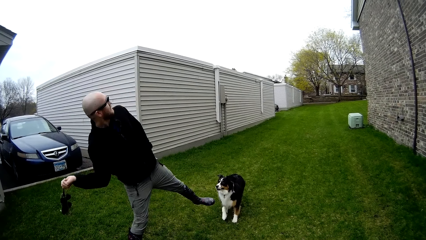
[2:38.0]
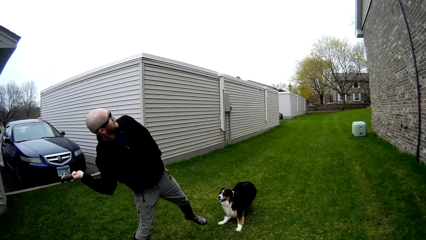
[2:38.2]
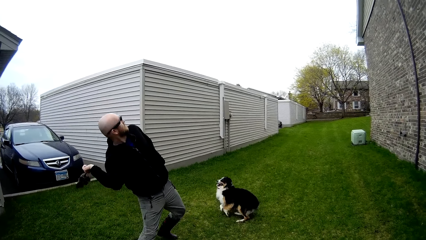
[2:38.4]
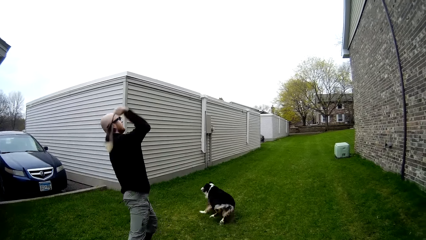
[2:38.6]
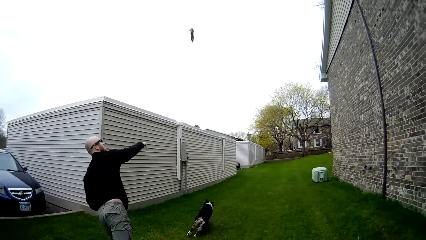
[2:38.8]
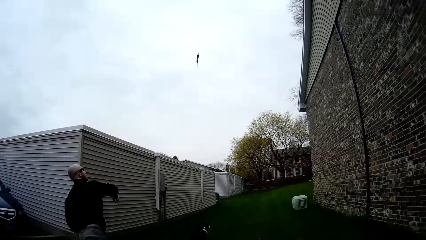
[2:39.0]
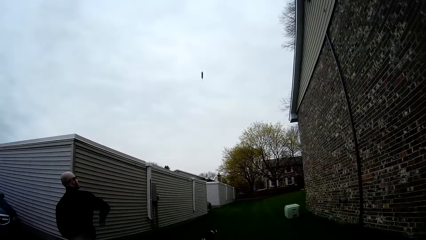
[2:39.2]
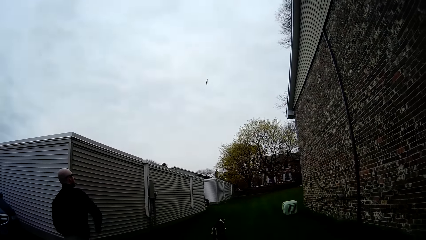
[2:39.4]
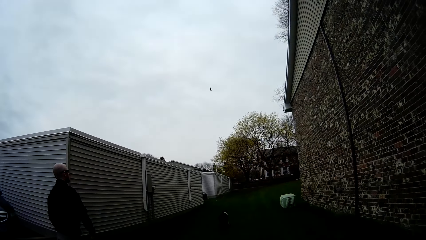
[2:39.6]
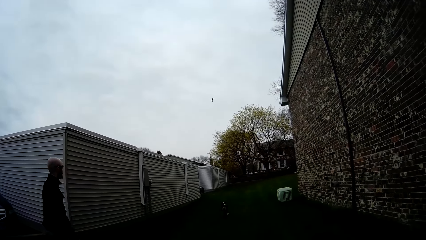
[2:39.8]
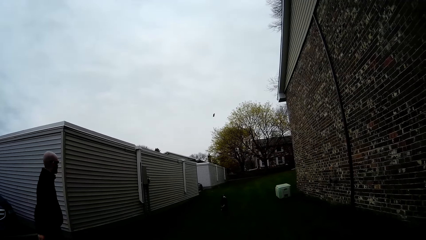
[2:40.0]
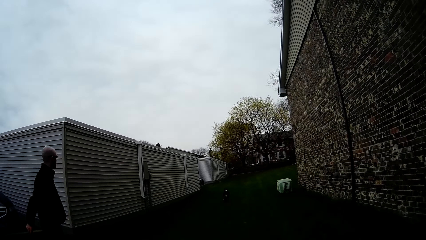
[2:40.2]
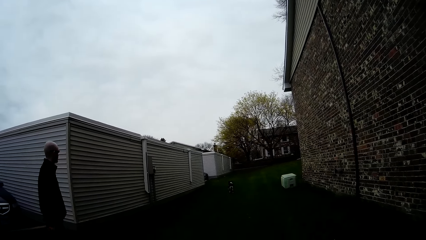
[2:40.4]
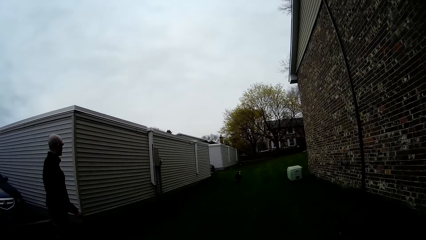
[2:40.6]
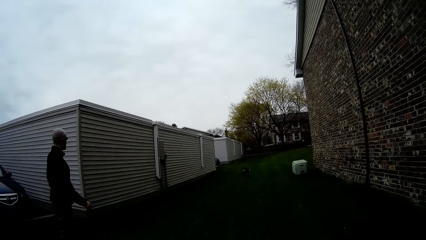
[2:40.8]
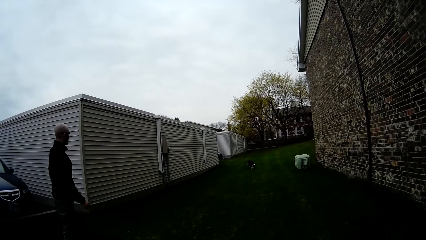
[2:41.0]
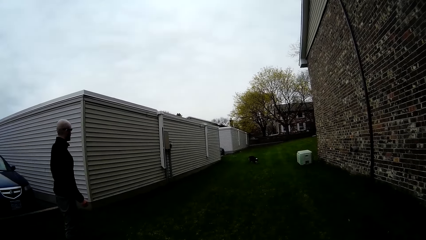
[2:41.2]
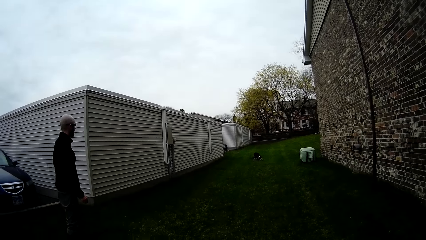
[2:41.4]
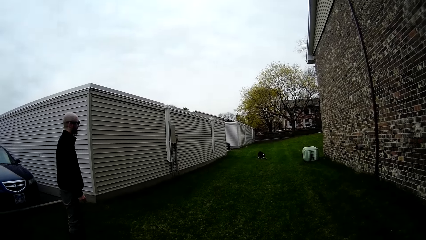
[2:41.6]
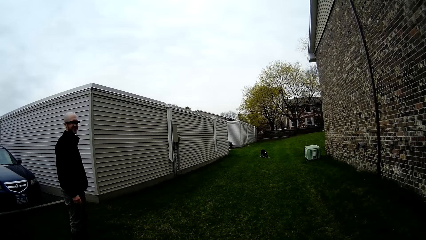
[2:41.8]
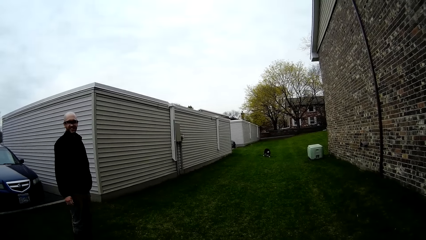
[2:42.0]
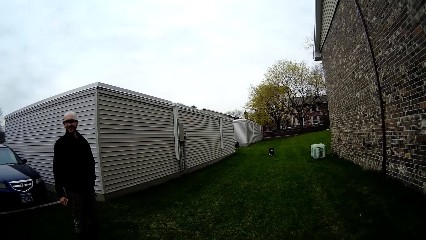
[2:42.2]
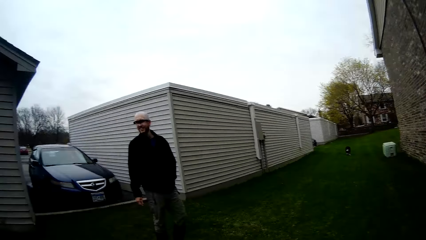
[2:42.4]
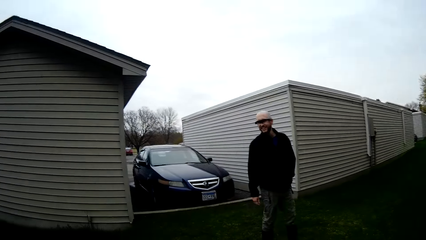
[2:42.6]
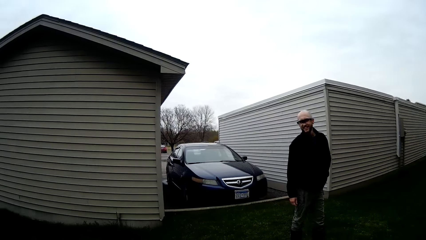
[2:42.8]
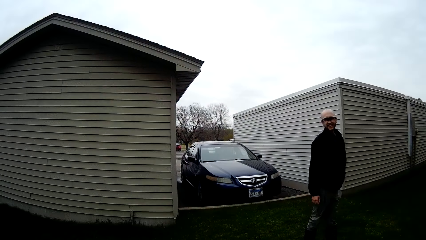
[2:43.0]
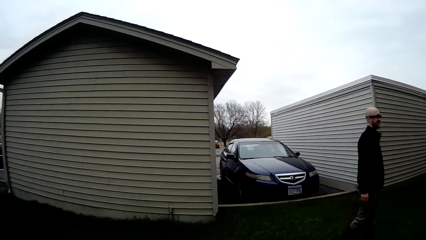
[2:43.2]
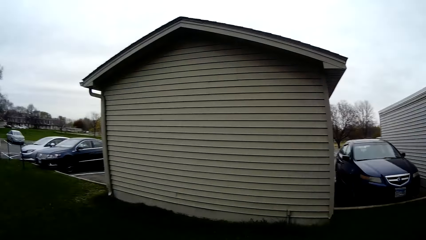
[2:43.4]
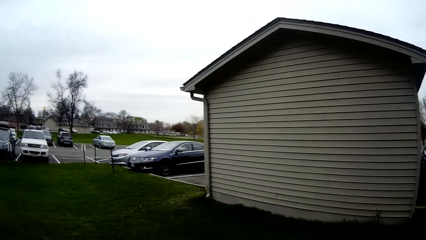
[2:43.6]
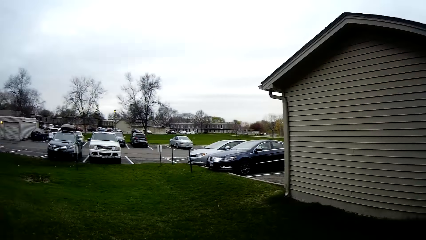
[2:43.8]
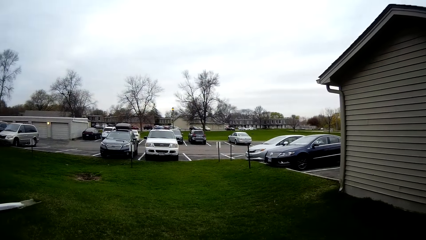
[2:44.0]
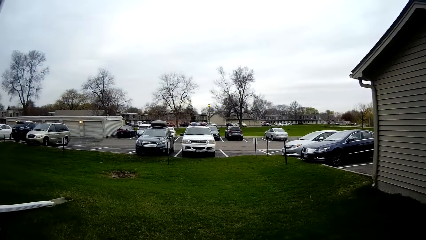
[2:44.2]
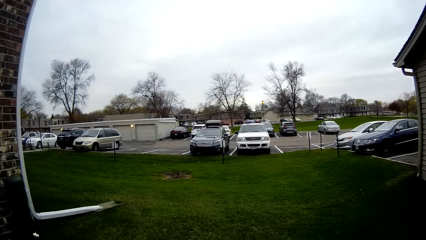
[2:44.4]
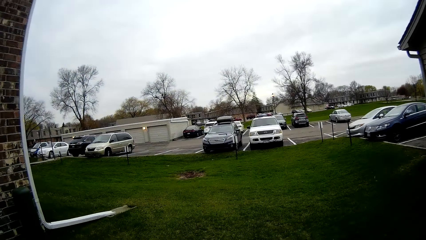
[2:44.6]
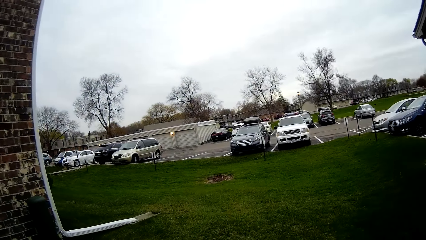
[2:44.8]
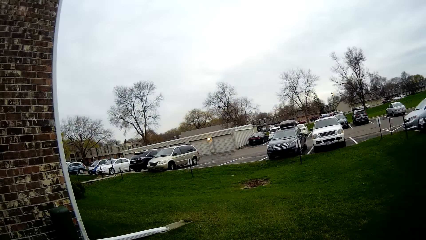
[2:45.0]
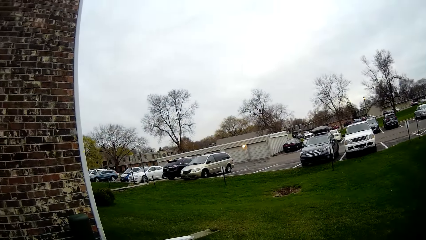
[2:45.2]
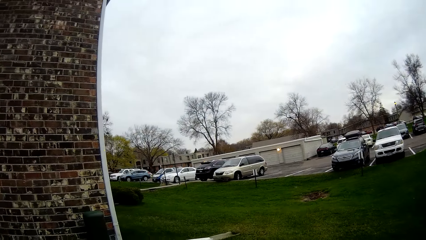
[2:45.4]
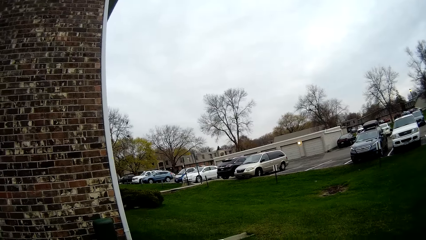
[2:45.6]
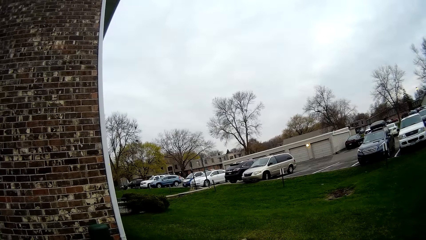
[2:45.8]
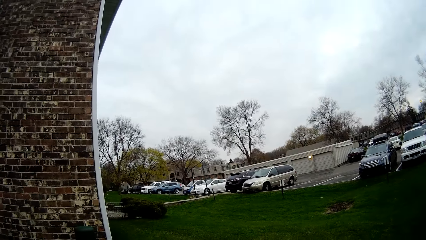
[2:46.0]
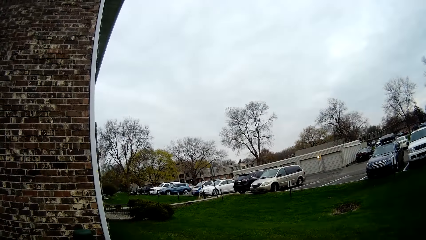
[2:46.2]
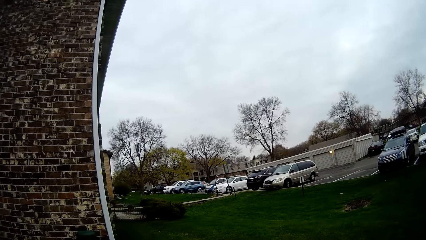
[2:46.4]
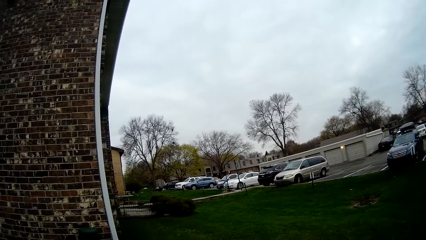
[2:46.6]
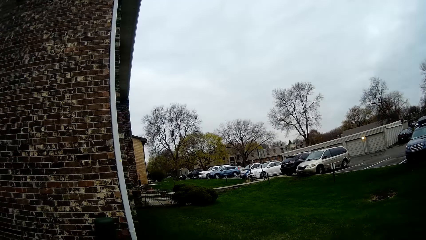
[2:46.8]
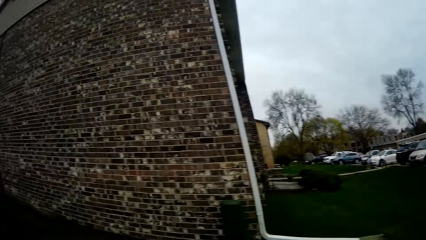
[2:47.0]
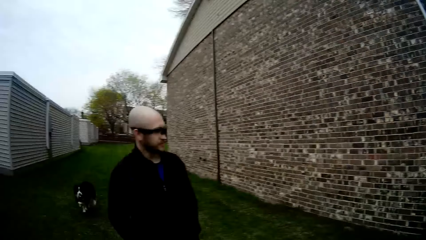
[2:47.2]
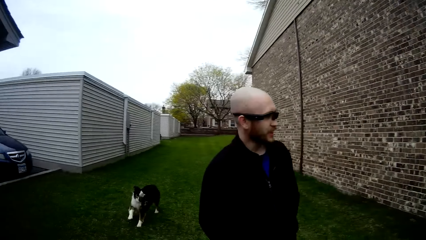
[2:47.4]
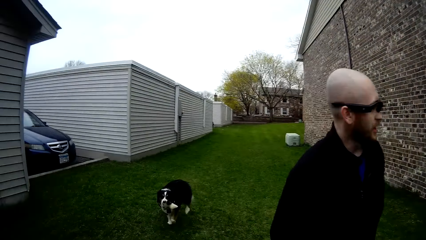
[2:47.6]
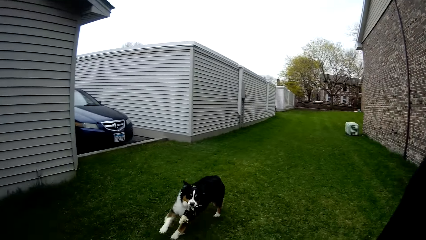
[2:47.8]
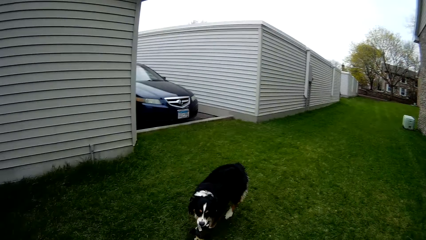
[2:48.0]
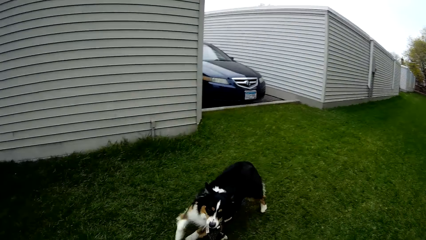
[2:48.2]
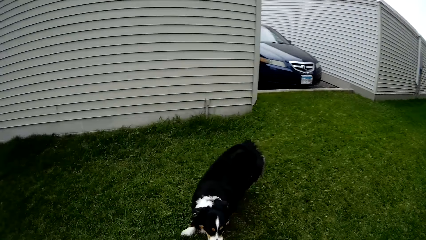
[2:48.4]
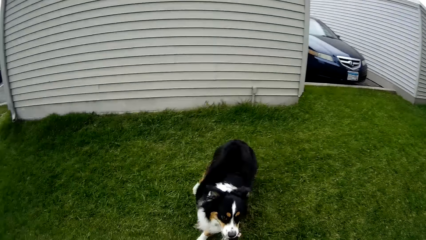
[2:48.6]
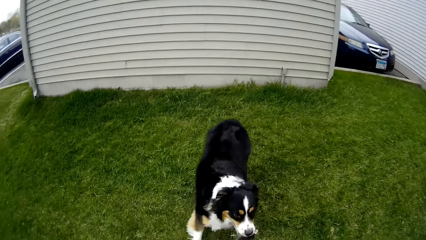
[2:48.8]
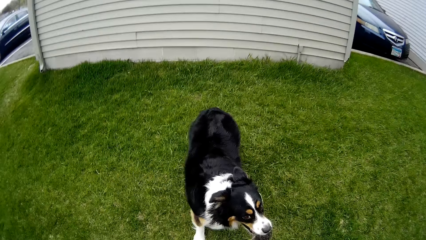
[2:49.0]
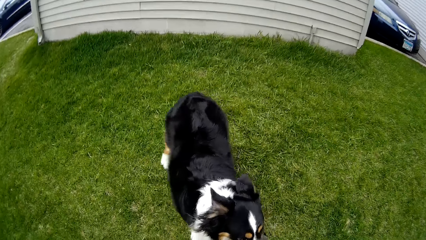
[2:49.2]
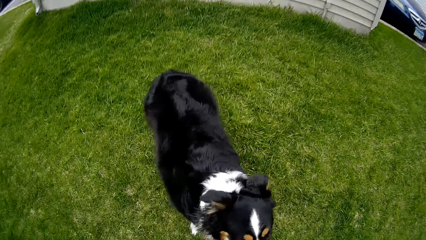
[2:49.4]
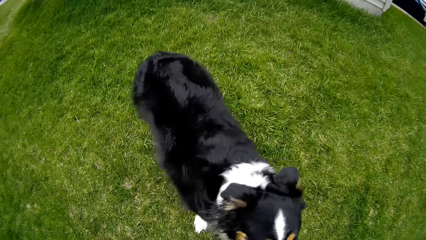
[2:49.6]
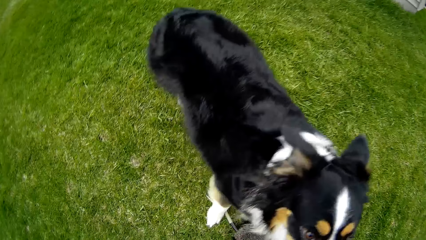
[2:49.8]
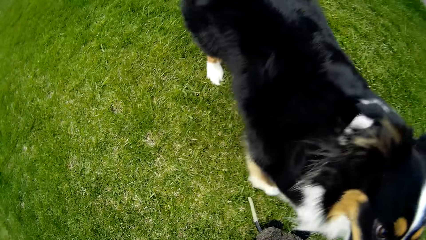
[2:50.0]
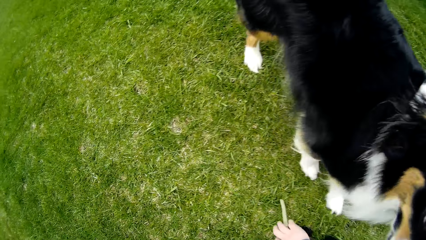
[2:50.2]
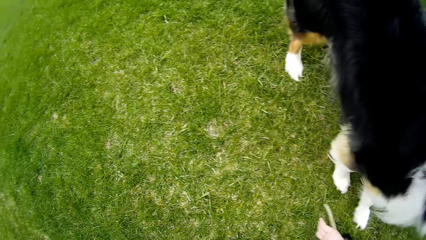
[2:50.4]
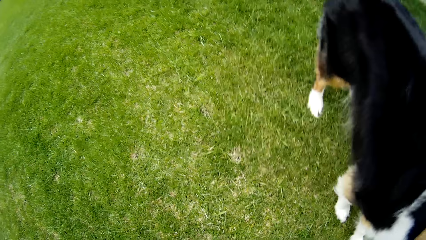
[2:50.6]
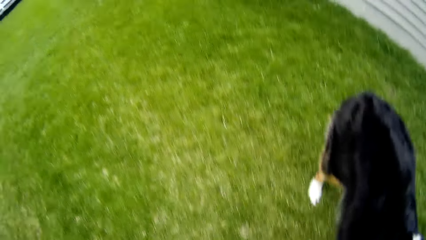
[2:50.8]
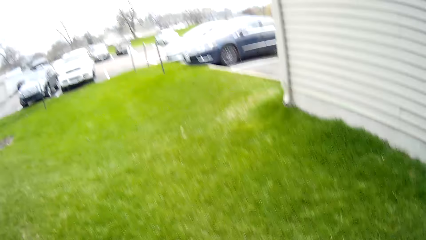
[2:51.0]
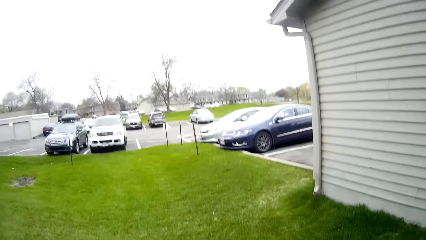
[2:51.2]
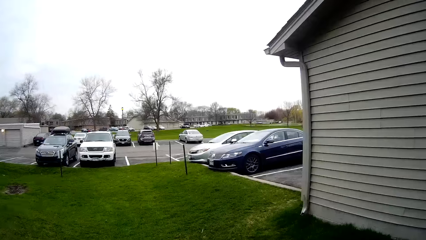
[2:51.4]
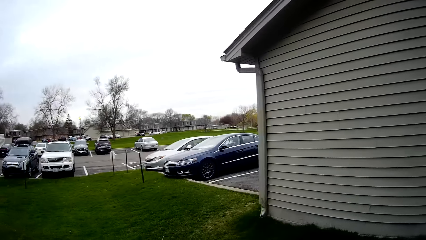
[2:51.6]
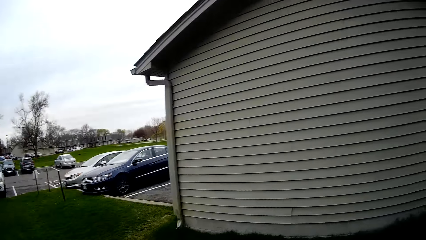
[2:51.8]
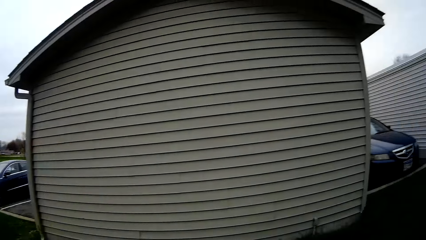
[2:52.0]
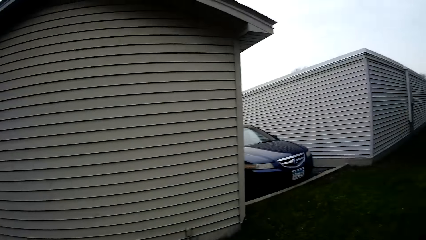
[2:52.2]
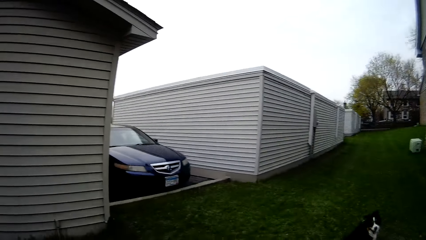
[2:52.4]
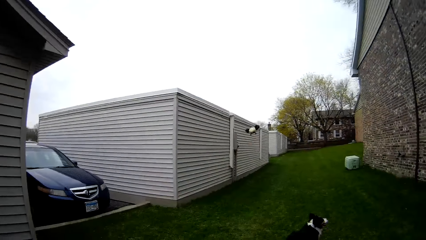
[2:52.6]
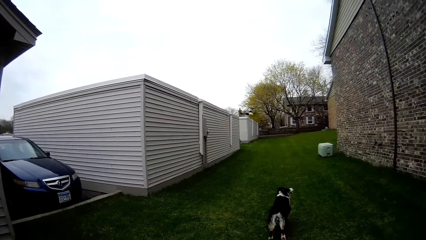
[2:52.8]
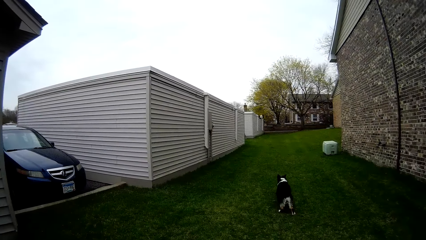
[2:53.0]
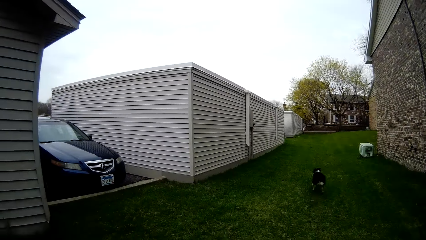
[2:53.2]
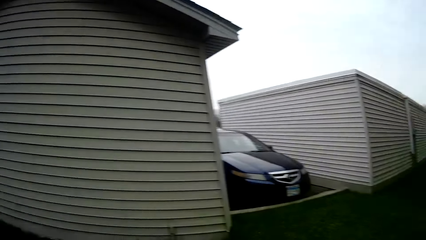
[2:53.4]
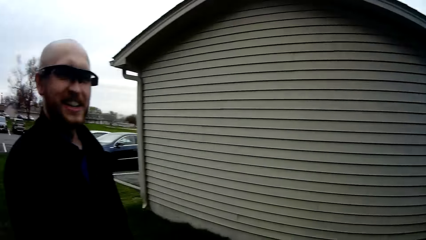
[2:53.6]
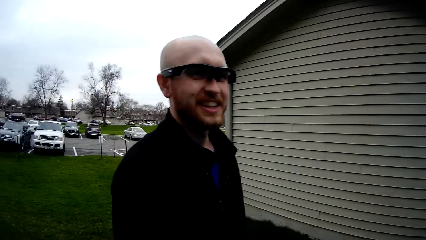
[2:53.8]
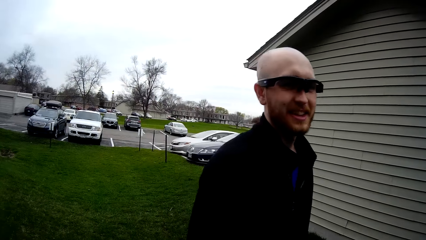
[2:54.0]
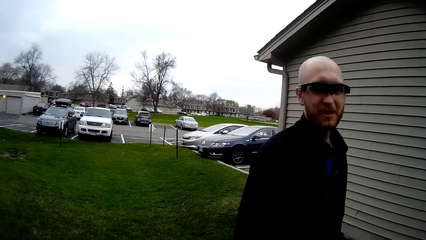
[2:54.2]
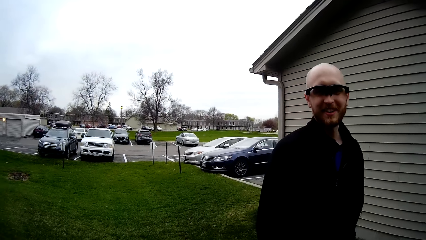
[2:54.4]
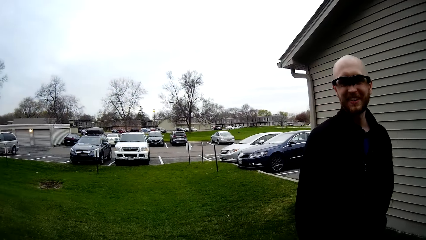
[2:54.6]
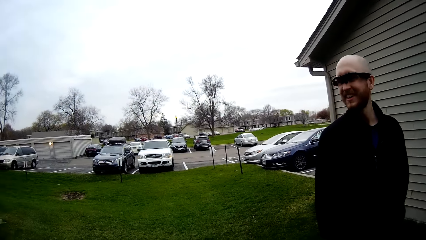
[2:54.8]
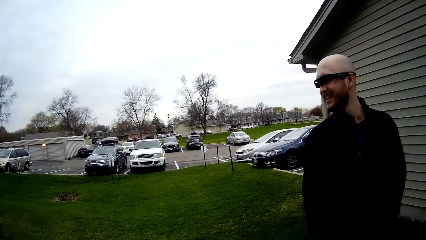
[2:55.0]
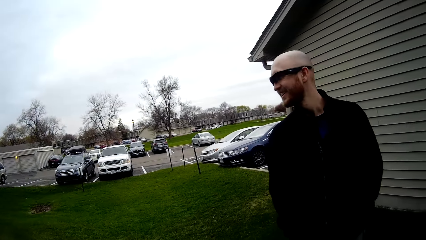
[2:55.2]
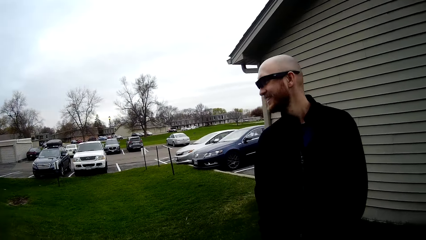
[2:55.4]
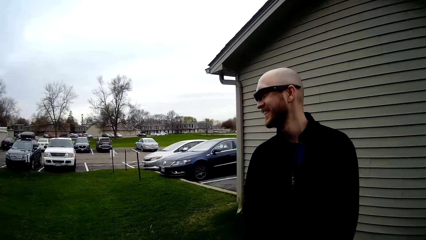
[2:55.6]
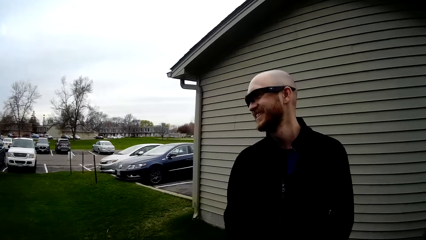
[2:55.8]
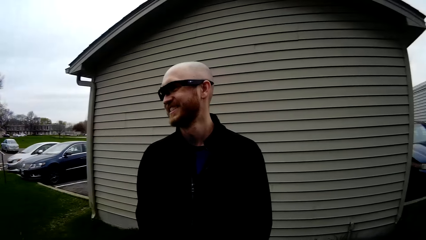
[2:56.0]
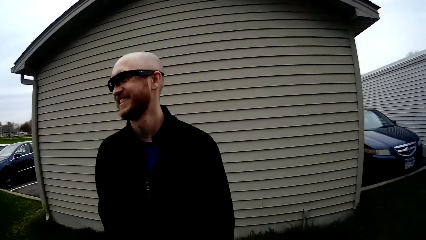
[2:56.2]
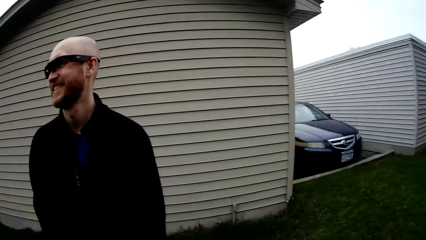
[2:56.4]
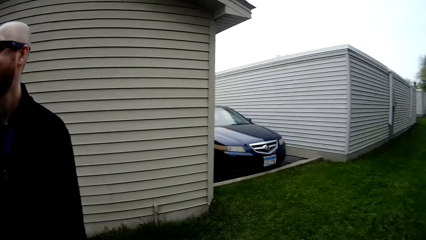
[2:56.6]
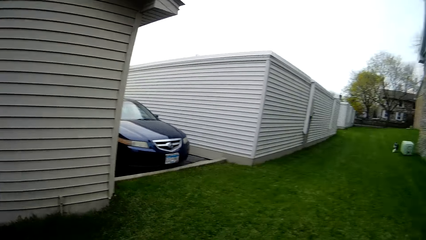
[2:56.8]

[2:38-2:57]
The man throws the toy in his right hand. A dog runs after the toy. The dog picks up the toy from the ground with its mouth. The camera wearer looks around. The dog runs. The man picks up the toy from the ground with his right hand. The camera wearer looks around. She throws the toy in her right hand. The dog runs after the toy. The camera wearer talks. The man talks.
